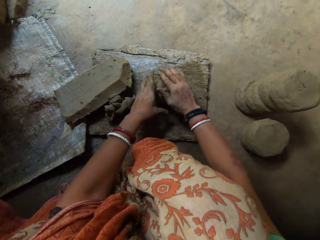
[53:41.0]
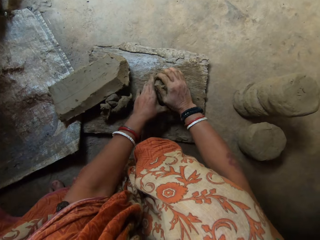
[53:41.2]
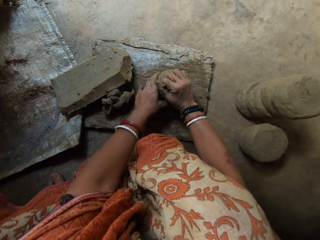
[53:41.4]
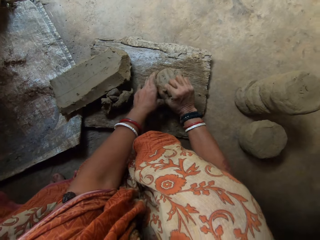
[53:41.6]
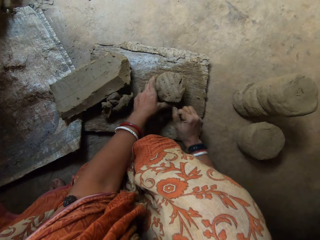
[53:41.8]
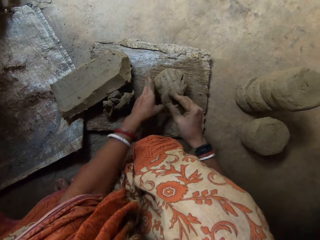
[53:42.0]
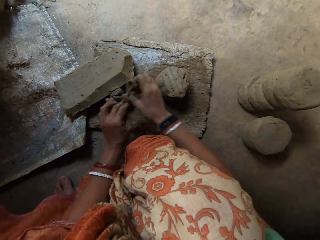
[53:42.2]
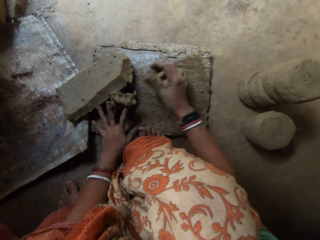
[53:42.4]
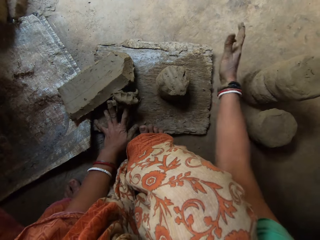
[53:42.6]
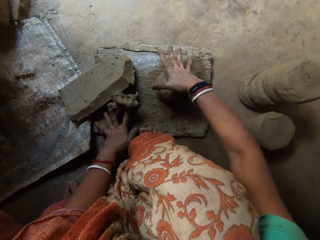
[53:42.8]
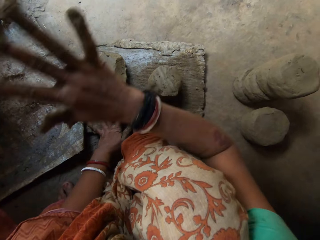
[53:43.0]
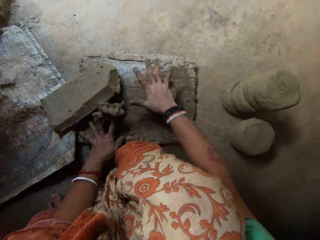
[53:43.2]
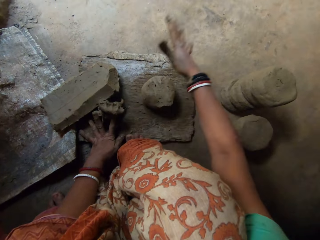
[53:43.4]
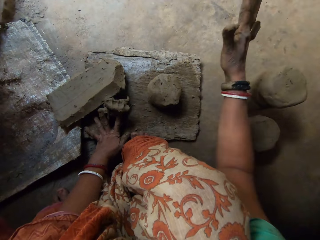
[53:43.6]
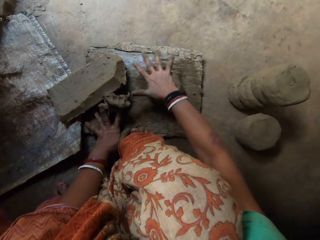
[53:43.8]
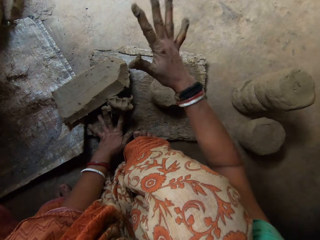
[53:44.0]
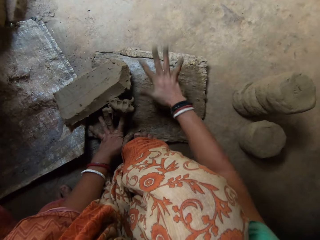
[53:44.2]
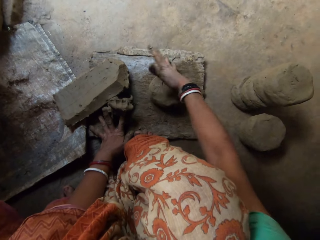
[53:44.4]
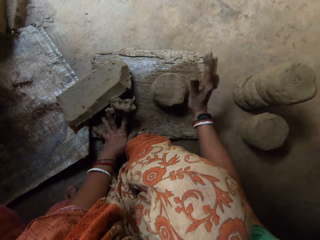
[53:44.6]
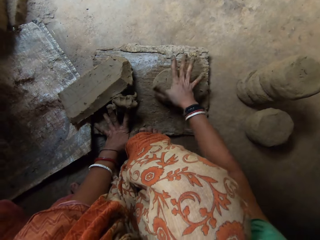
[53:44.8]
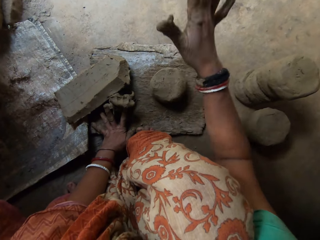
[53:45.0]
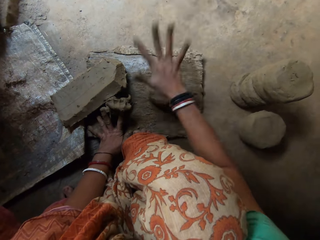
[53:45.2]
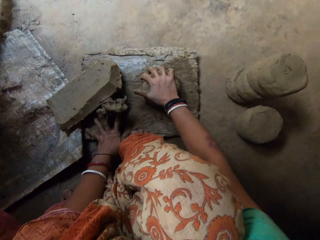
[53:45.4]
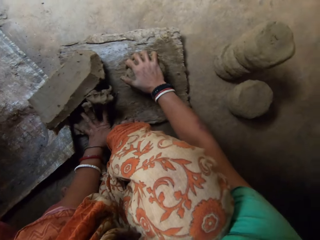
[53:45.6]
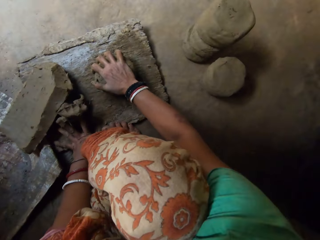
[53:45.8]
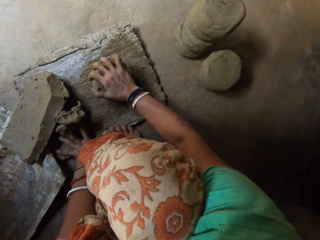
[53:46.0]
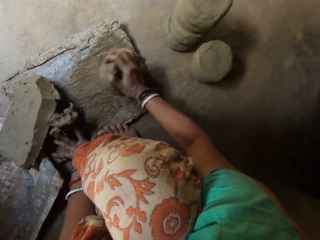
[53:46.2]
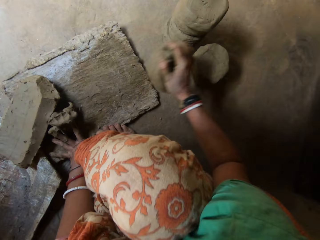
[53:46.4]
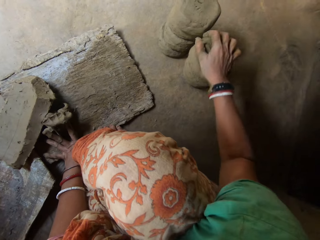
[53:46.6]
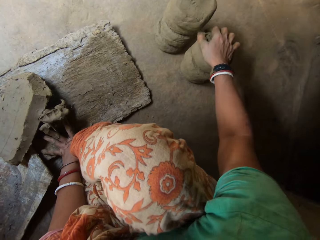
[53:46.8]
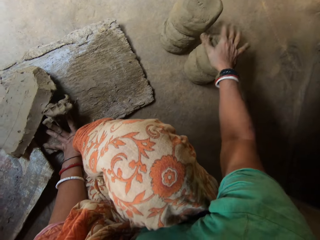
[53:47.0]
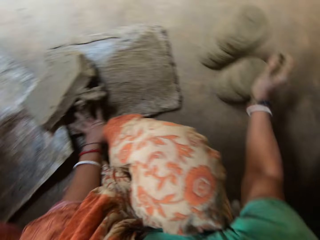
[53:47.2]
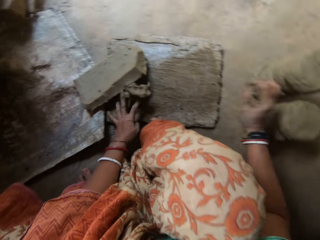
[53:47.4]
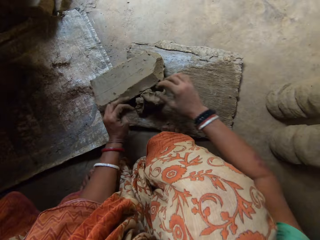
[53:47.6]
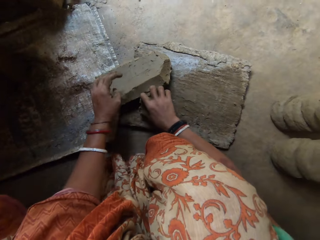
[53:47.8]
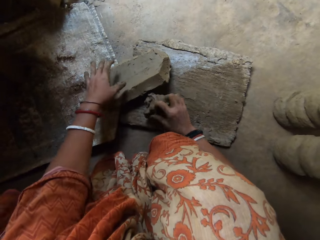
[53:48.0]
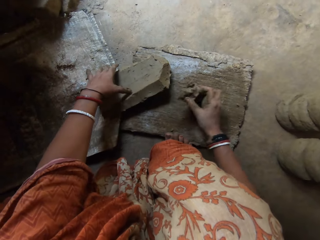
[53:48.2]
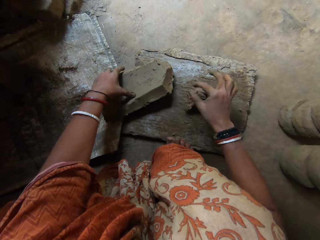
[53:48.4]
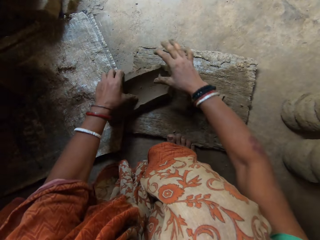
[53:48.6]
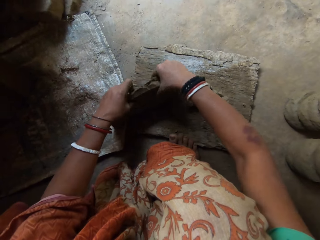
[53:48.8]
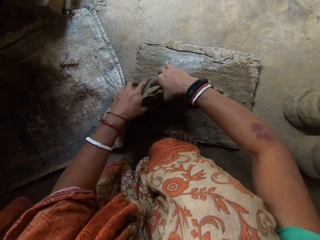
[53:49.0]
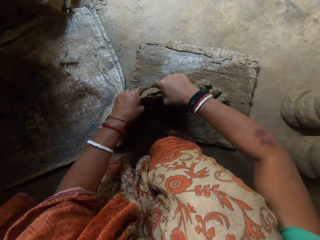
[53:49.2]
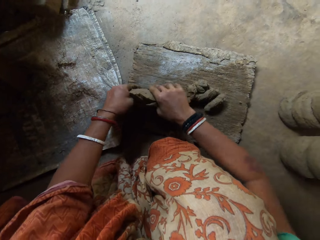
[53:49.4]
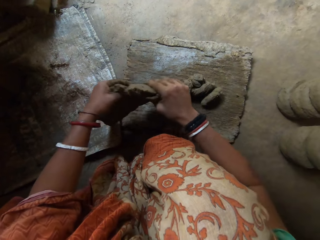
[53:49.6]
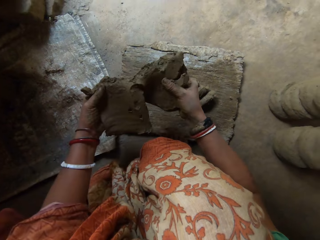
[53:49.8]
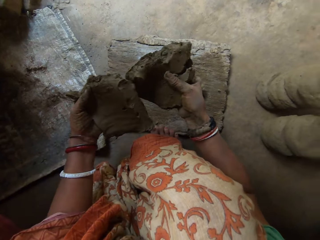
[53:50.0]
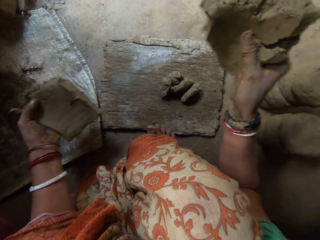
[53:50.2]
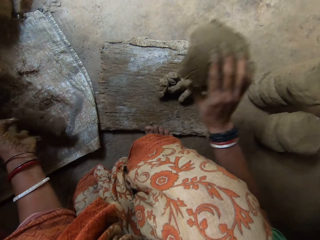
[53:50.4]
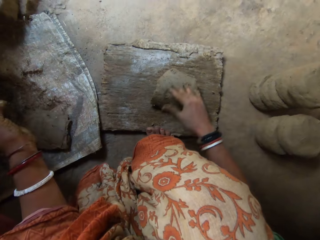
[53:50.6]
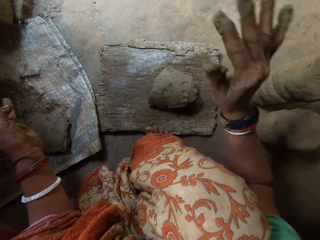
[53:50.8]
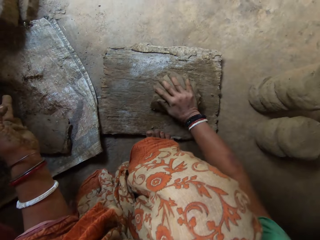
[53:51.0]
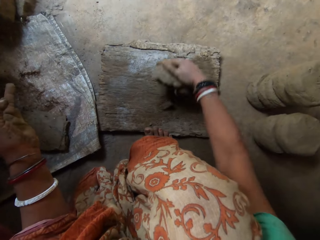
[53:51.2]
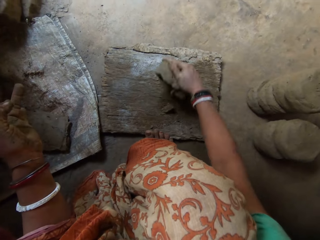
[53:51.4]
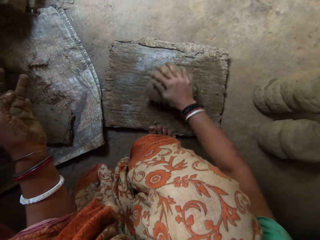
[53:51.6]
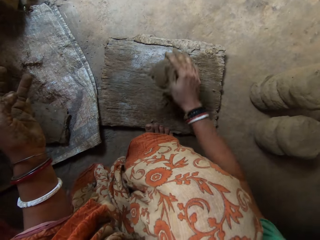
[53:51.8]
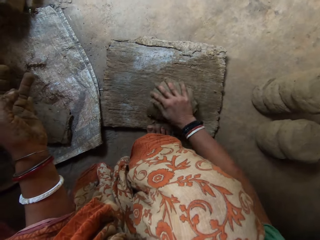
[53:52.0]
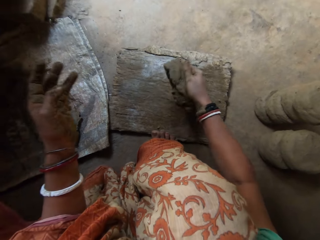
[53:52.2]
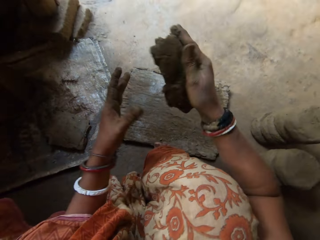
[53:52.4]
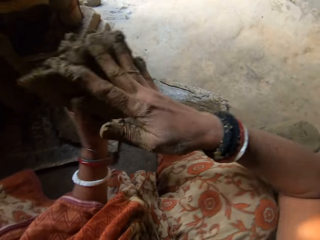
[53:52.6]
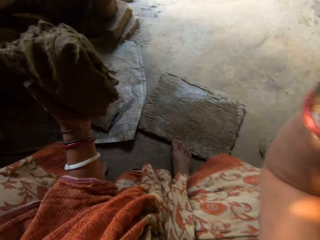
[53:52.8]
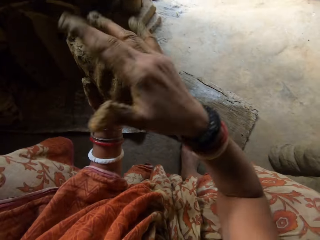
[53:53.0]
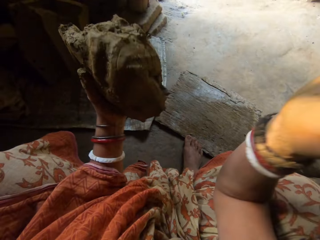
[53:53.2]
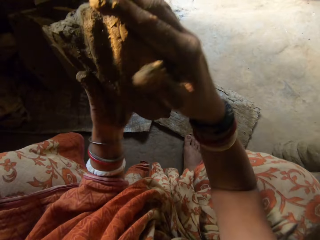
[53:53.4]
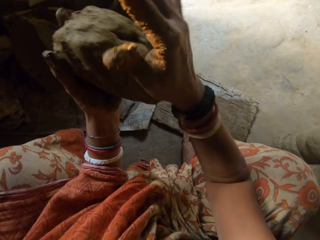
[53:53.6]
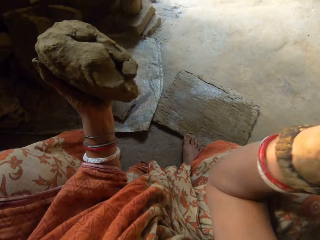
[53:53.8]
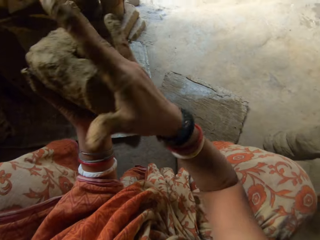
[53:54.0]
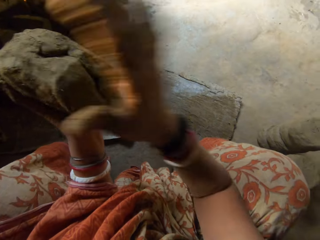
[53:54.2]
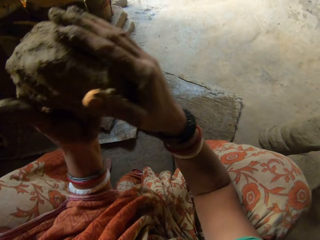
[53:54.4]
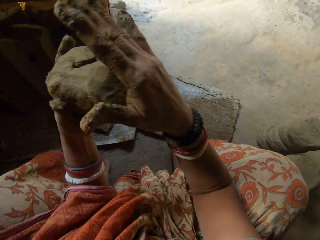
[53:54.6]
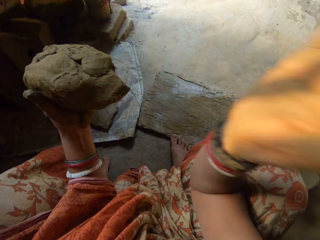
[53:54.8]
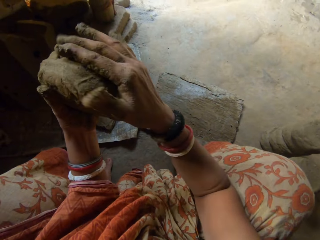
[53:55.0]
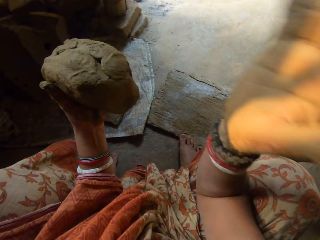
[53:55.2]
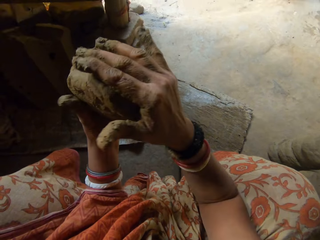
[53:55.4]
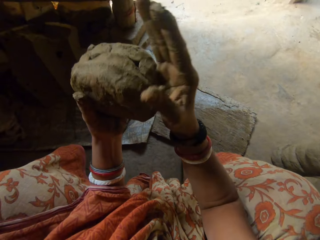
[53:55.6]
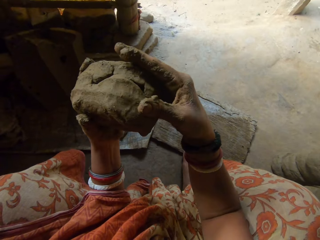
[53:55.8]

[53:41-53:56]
The camera wearer cuts the clay with her right hand. She drops the piece of clay. She hits the clay with her right hand. She shapes the clay on the wood. She drops the clay by her side on the floor. She moves a piece of clay. She picks up the clay on the wood. She cuts the clay into two on the wood using hands. She drops the clay in her right hand on the wooden board. She cuts the clay on the wood using hands. She hits the clay with her right hand. She lifts the clay with her right hand. She passes the clay to her left hand. She hits the clay with her right hand. She shapes the clay in hands.

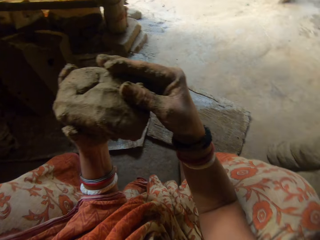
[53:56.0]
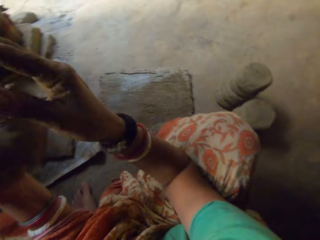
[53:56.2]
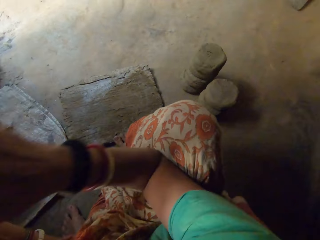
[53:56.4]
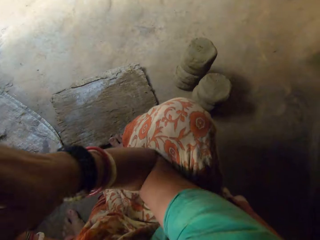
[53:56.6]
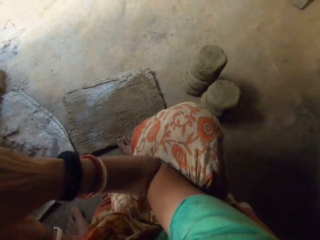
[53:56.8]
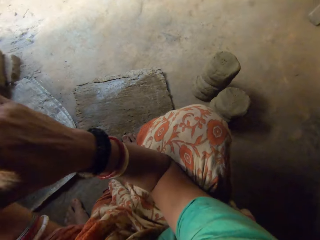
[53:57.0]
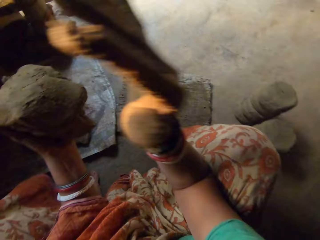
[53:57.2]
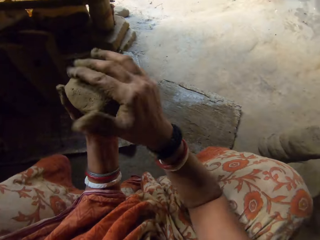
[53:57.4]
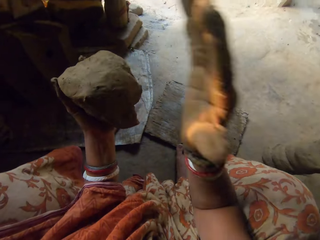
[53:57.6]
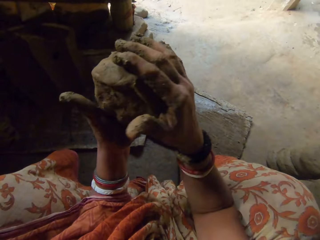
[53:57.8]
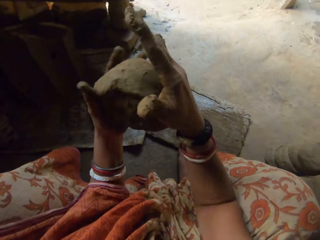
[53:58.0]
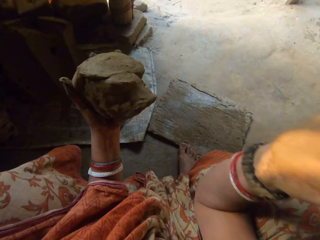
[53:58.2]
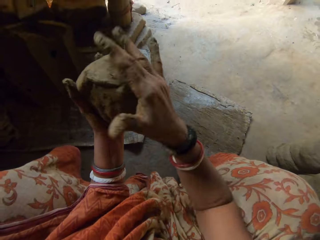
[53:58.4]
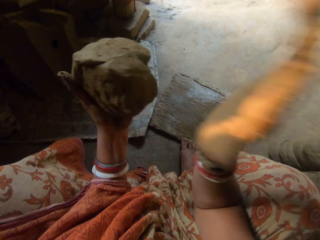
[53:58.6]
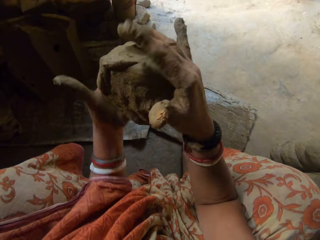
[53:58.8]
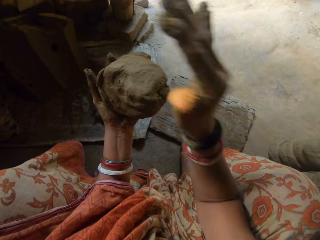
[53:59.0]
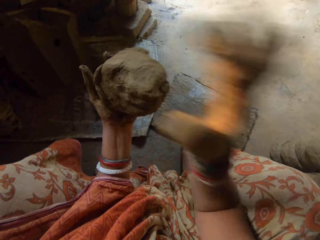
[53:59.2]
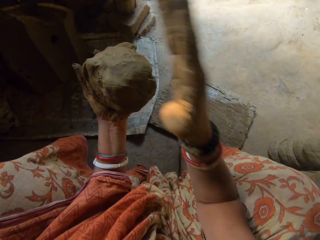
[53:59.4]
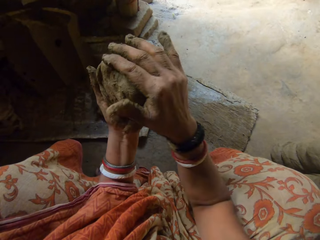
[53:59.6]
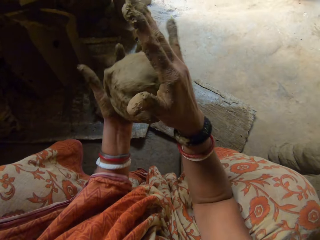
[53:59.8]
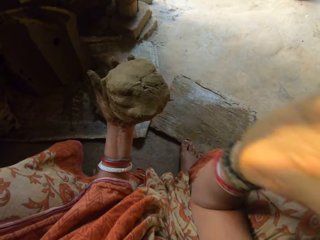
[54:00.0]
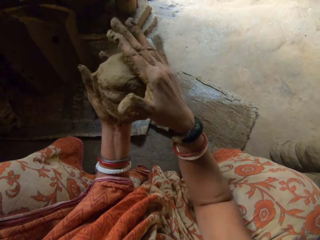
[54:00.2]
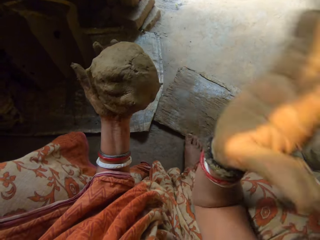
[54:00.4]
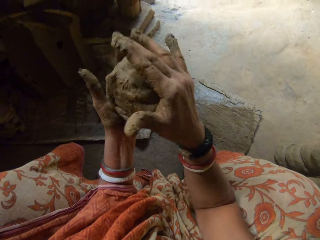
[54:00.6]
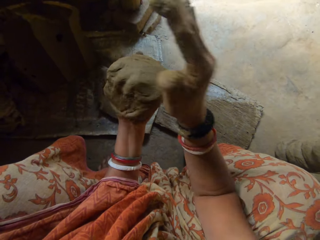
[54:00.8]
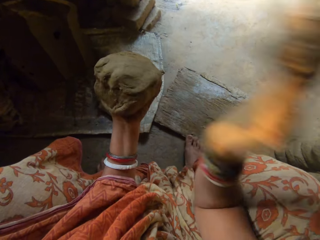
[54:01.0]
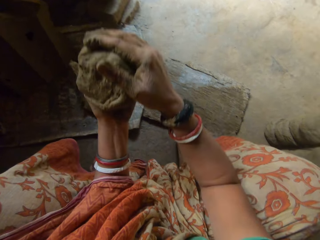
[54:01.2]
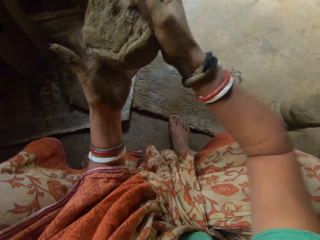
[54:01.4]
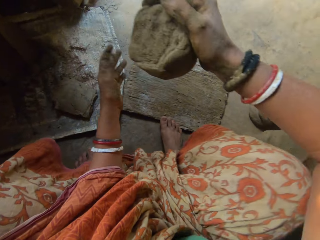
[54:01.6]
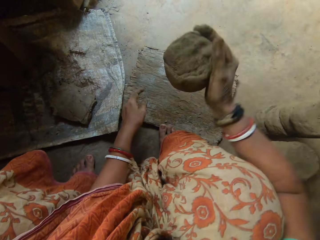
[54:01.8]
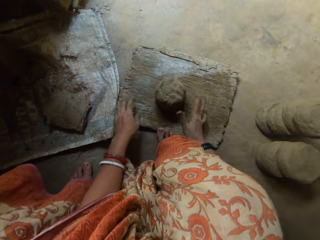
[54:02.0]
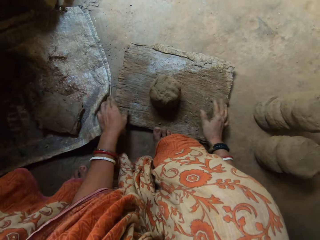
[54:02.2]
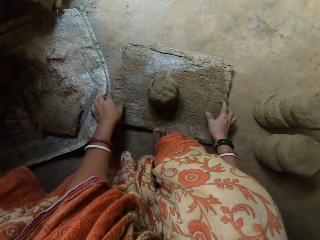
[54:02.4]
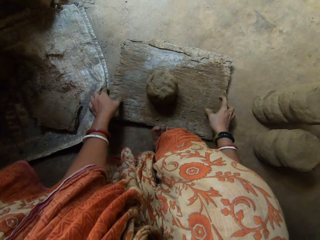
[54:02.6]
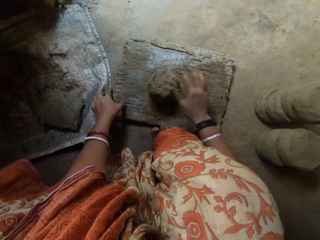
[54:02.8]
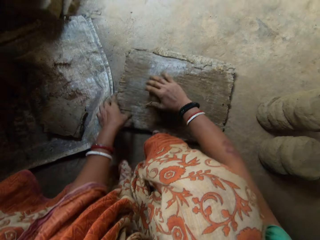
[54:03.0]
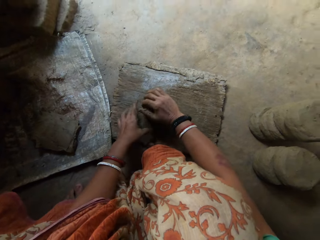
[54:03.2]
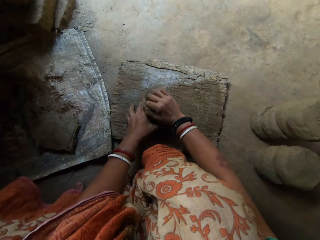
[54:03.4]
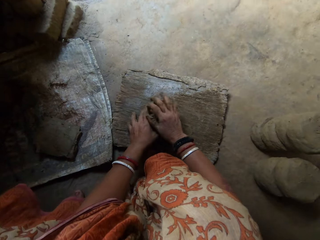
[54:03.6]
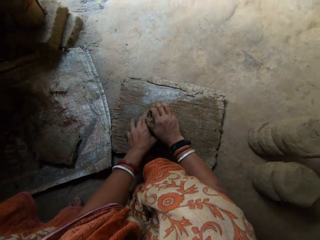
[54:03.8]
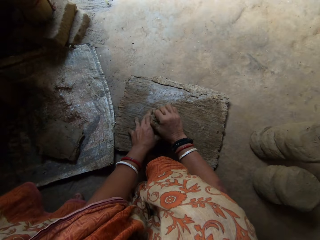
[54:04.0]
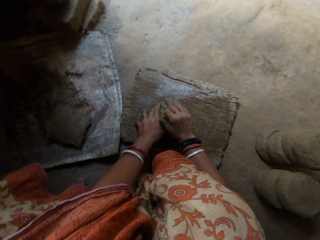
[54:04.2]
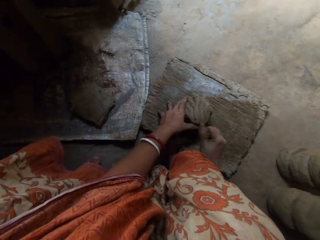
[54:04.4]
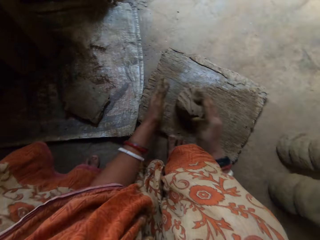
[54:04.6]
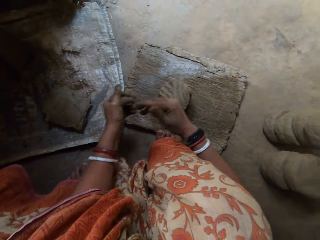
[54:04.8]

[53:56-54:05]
The camera wearer drops the clay on the wooden board. She cuts the clay with her right hand on the wood.
